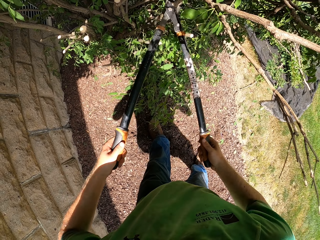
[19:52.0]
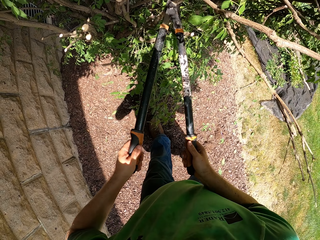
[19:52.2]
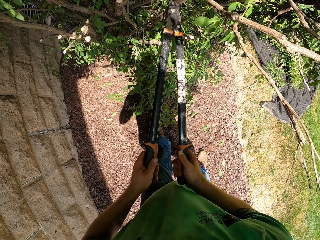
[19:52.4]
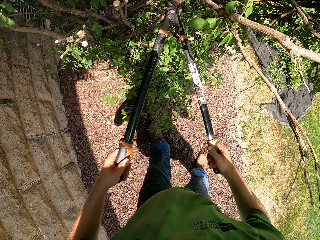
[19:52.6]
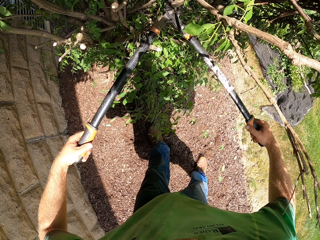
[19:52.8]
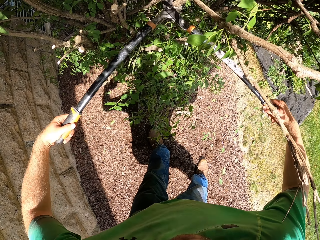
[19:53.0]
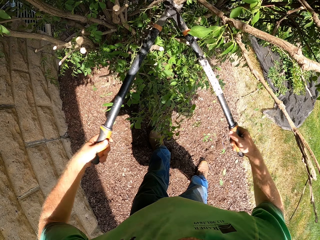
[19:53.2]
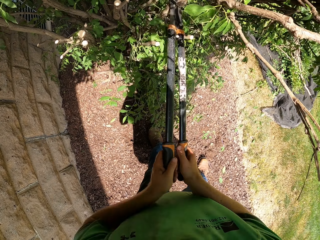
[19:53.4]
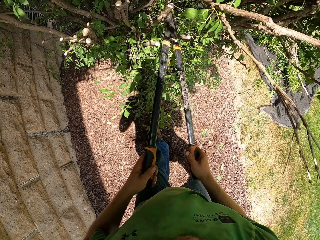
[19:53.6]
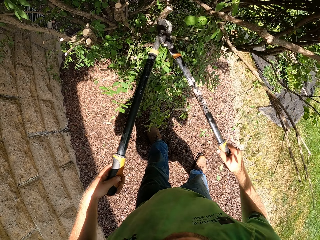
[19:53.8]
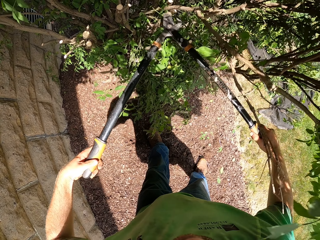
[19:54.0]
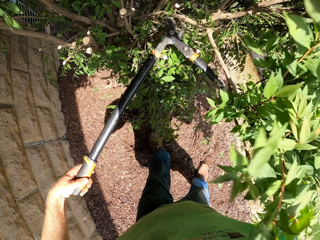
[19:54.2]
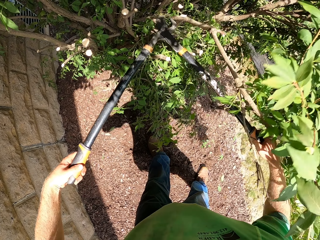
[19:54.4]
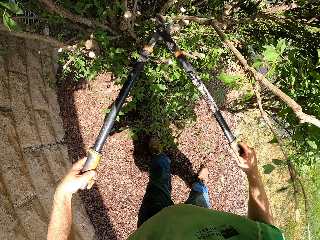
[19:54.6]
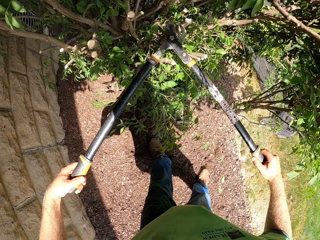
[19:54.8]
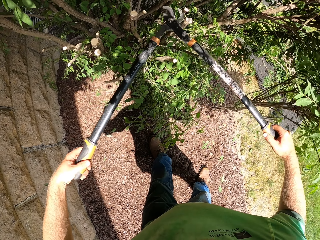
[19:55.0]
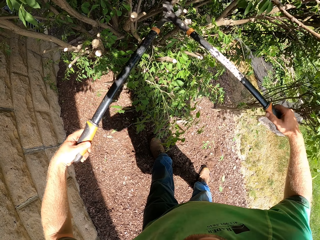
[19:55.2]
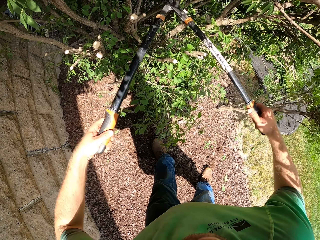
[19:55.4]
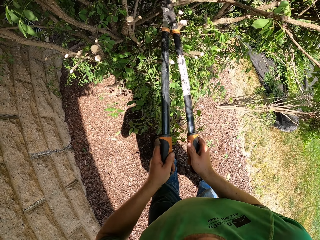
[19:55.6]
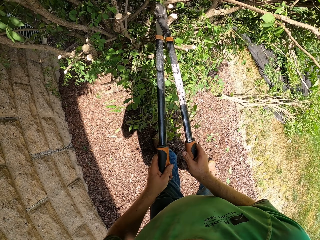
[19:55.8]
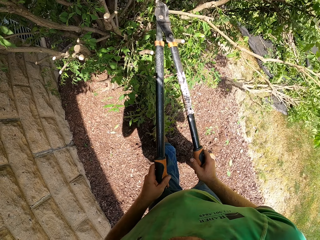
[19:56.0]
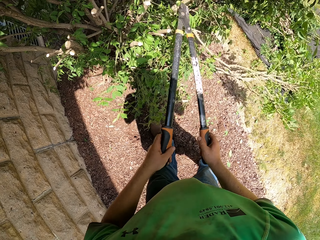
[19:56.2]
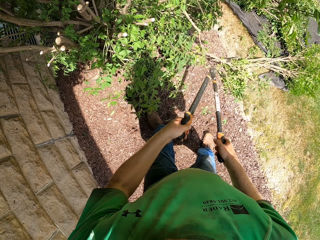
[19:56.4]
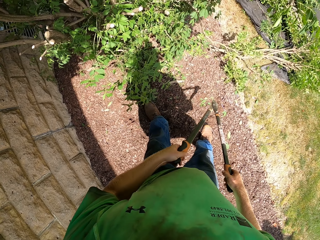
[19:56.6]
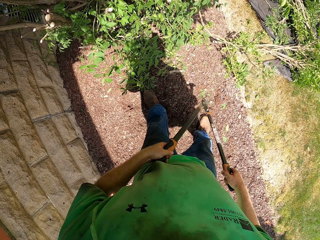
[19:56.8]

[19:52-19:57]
The camera wearer cuts the branches.

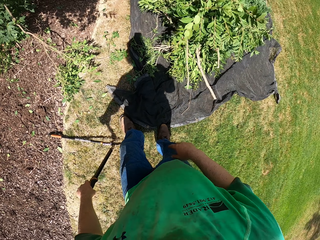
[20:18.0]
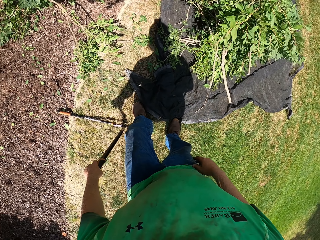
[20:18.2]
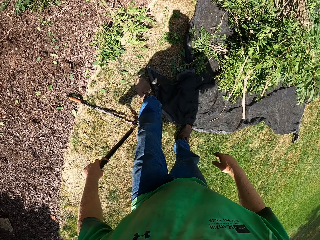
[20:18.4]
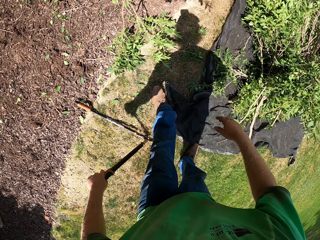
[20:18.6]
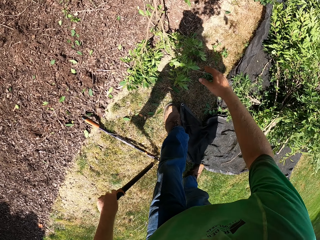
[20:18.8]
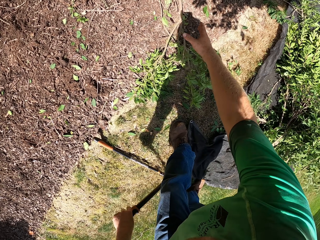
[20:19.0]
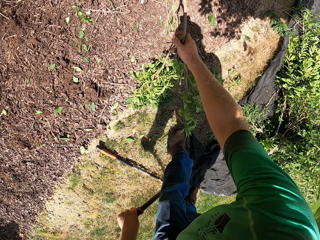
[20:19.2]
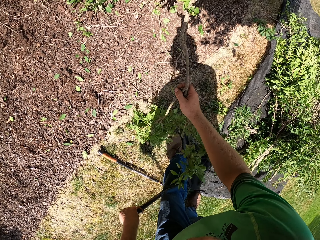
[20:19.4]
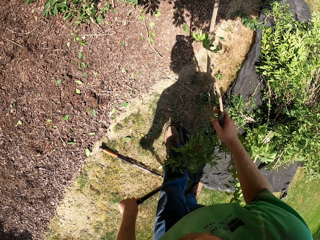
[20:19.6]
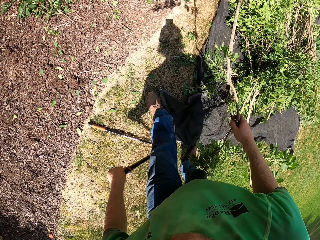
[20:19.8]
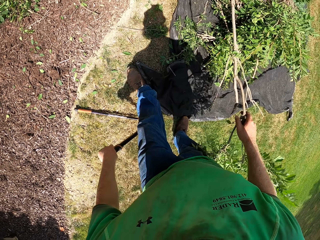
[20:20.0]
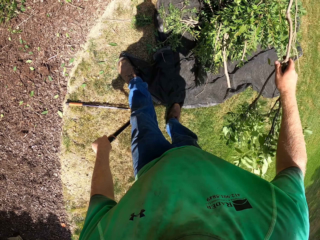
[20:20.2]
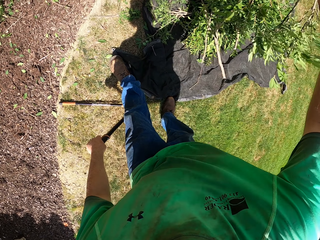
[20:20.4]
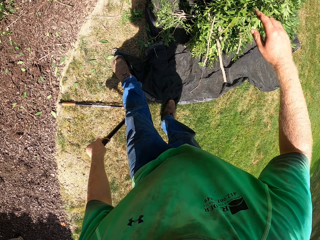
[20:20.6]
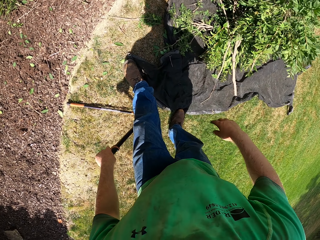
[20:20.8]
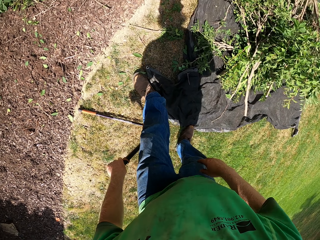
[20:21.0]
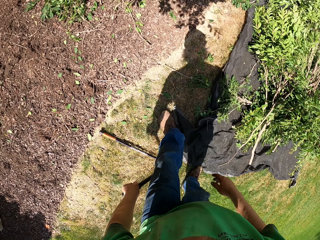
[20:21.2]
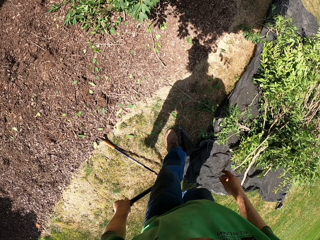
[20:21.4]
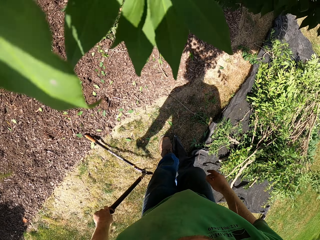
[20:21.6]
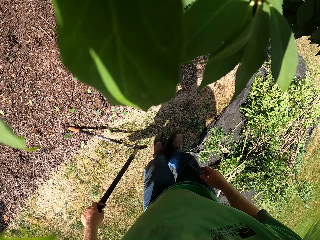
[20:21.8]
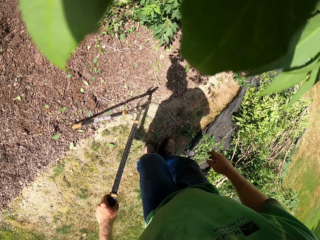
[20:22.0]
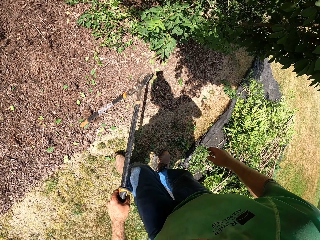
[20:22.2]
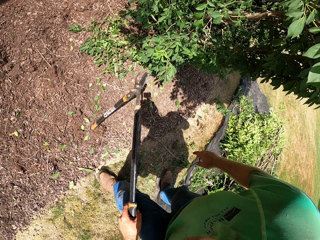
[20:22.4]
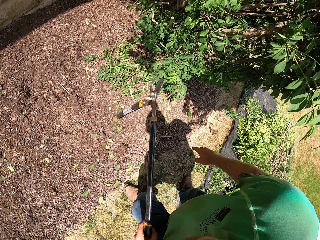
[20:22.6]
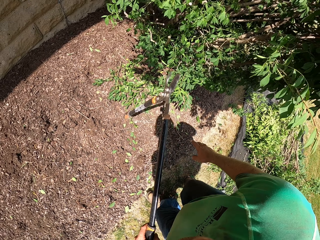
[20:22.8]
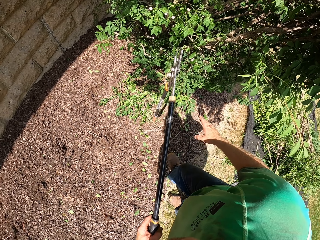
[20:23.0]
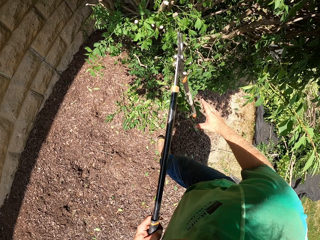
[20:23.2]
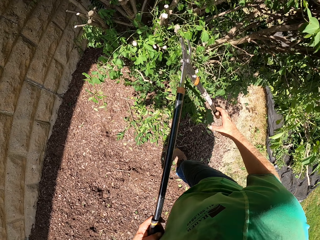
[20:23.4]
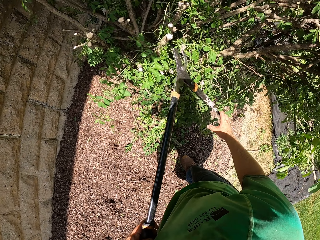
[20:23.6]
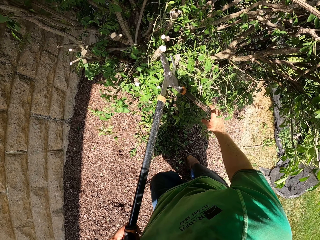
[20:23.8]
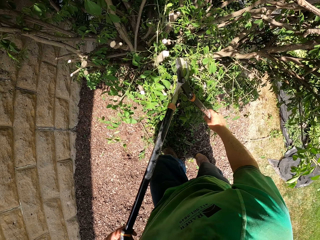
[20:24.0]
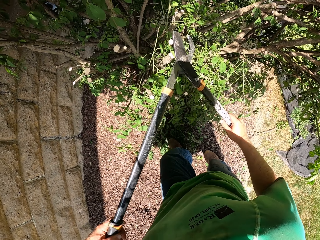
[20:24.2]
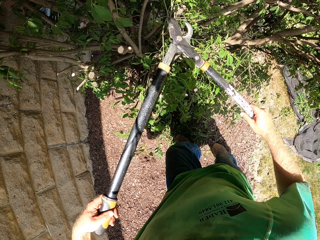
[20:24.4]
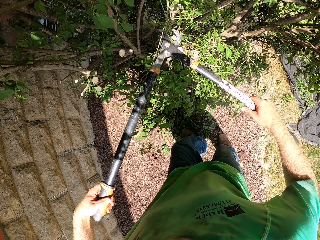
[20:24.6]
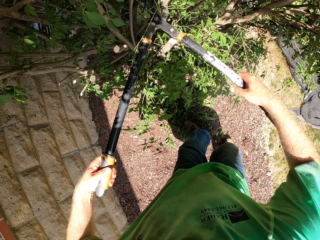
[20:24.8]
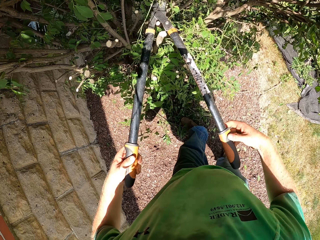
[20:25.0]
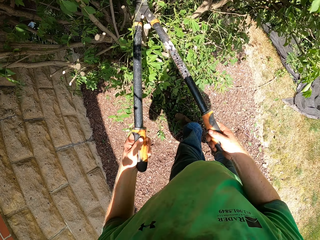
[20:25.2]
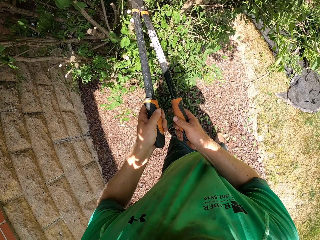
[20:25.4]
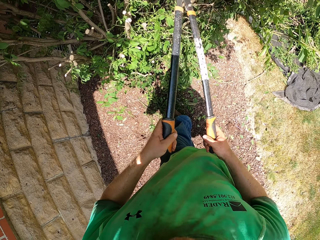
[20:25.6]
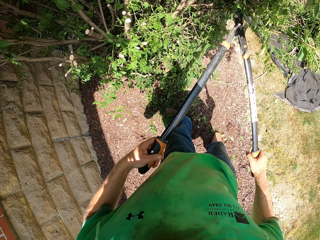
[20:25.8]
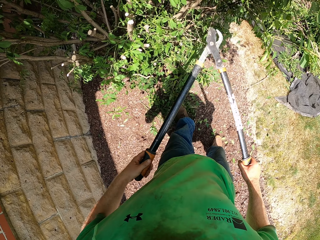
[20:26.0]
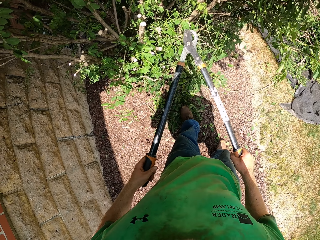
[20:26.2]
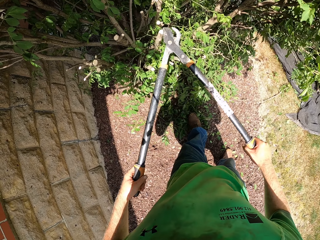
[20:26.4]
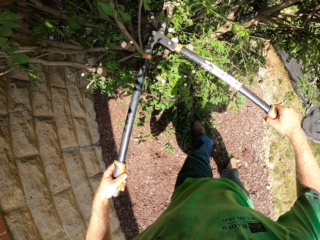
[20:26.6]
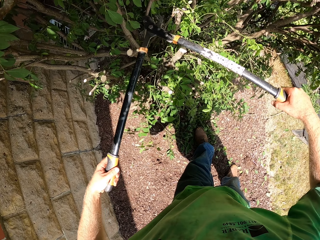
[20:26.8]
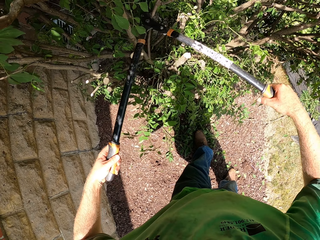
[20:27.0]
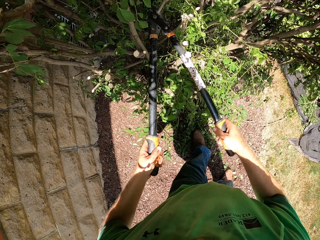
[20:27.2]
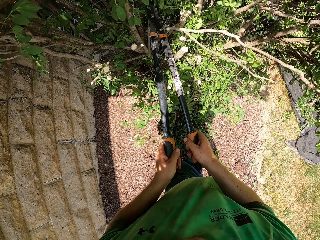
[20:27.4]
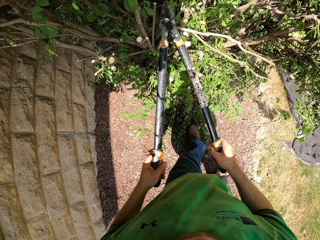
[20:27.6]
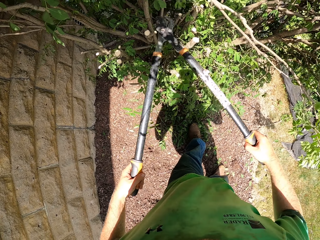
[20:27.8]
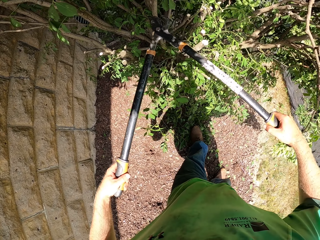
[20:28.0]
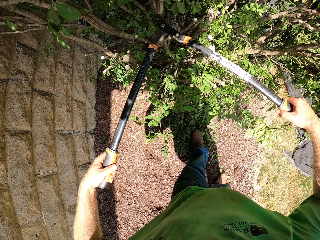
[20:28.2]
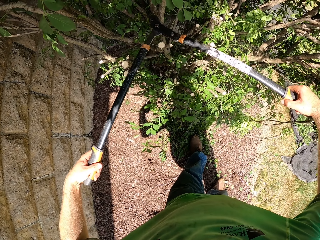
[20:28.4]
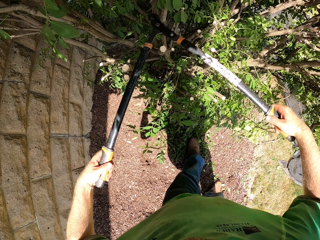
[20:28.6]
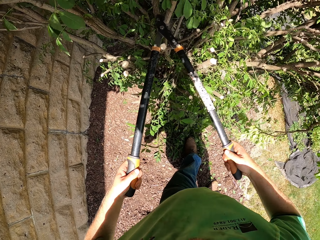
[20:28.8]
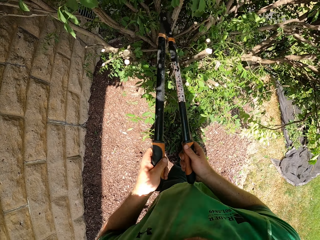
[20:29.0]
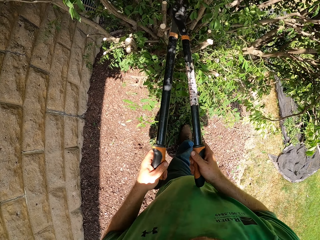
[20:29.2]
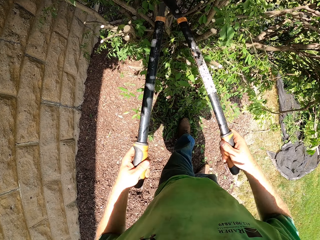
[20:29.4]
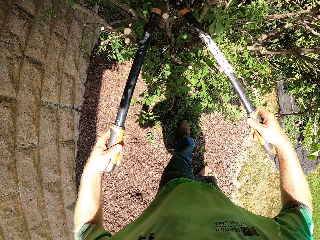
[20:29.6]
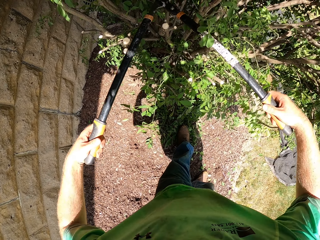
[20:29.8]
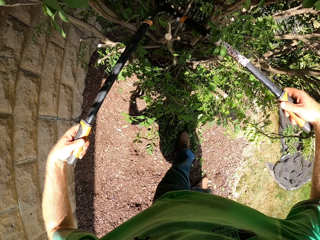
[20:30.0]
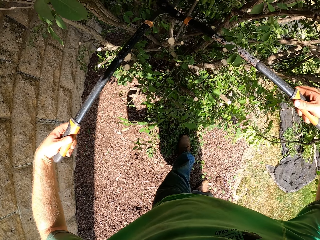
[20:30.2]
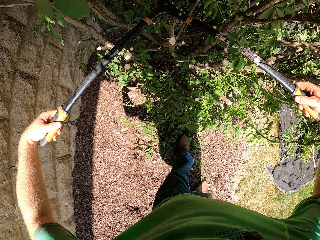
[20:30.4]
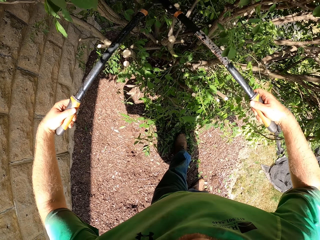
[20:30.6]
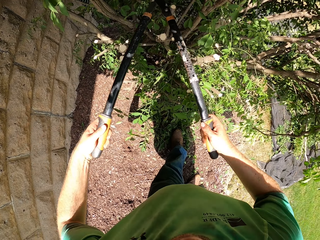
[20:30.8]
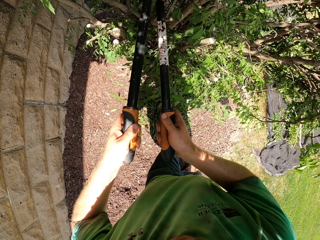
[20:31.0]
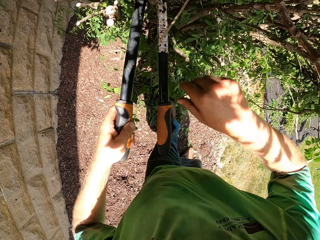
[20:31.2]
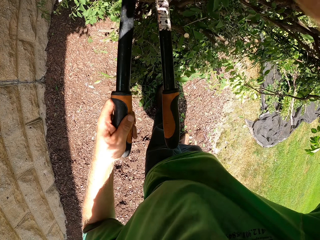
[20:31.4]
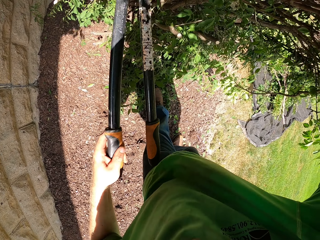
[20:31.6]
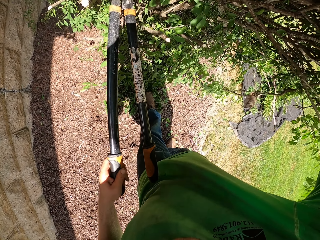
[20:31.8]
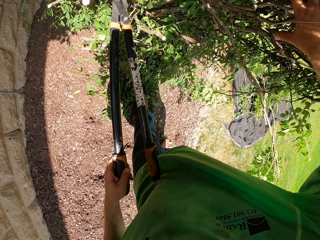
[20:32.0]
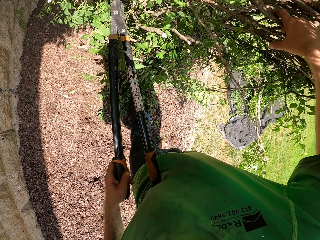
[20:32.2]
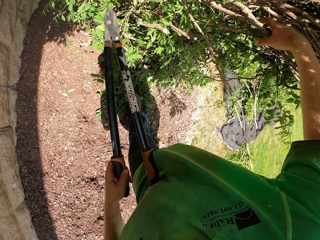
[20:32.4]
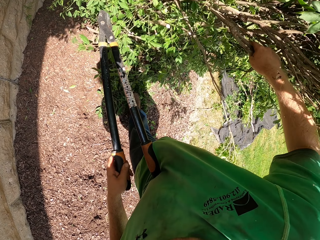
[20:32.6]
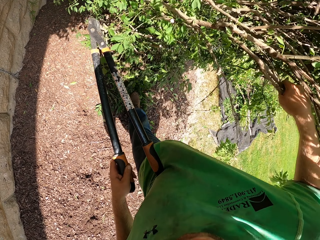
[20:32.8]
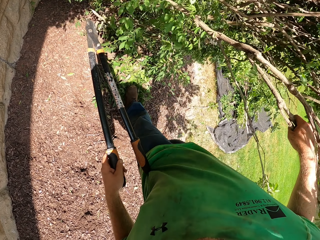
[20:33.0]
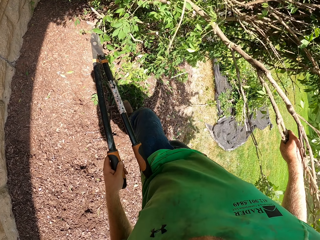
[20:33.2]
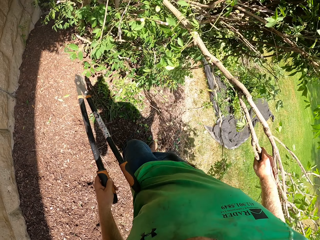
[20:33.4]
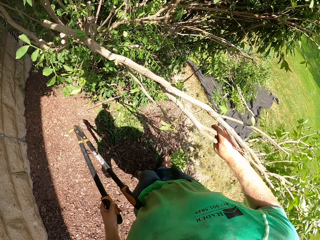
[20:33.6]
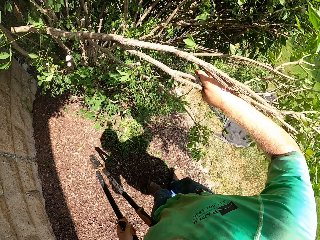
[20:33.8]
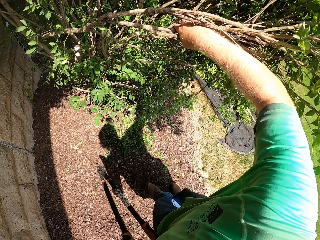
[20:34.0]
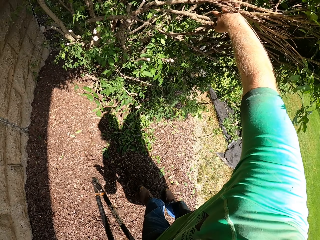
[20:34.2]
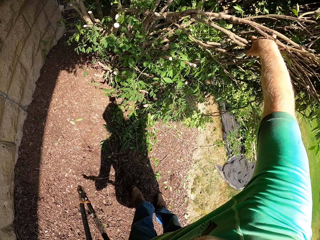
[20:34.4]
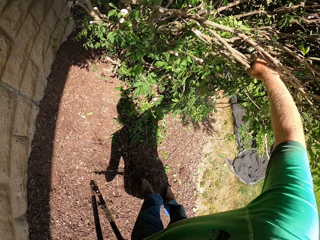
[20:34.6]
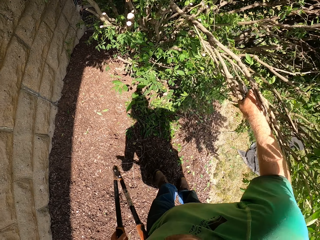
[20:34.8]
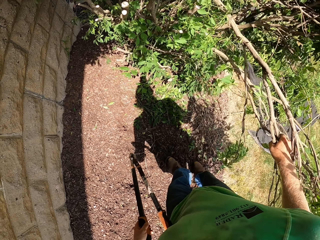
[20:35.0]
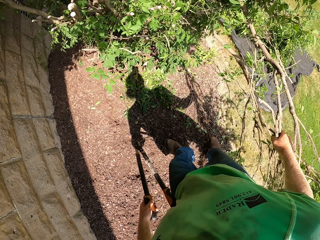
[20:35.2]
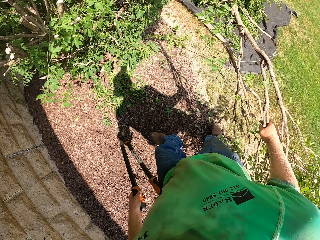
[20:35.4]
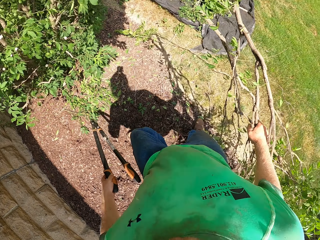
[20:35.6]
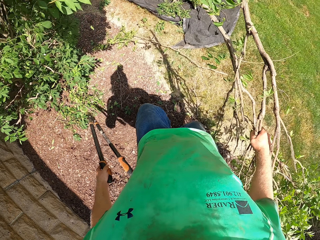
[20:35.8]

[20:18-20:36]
The camera wearer picks a branch of the tree from the ground with his right hand. He throws the branch of the tree on the tarpaulin on the ground with his right hand. He trims the tree with the lopper in both hands. He picks the branch of the tree from the tree with his right hand.
